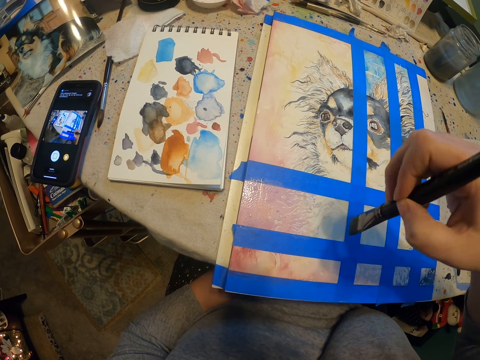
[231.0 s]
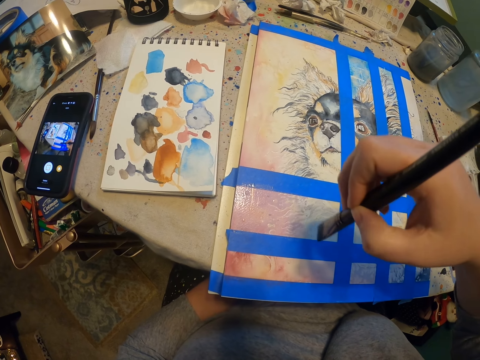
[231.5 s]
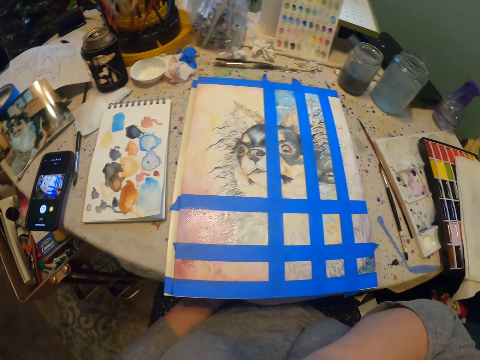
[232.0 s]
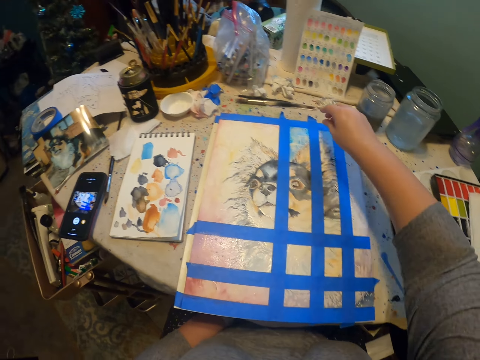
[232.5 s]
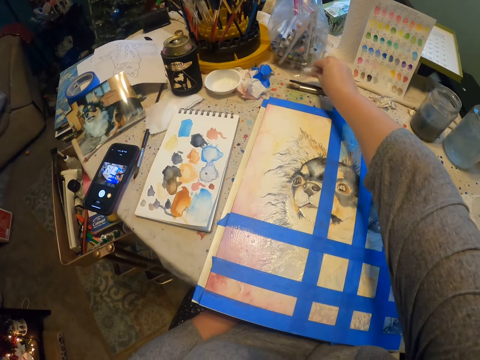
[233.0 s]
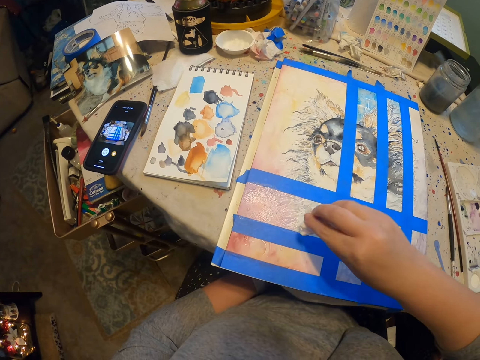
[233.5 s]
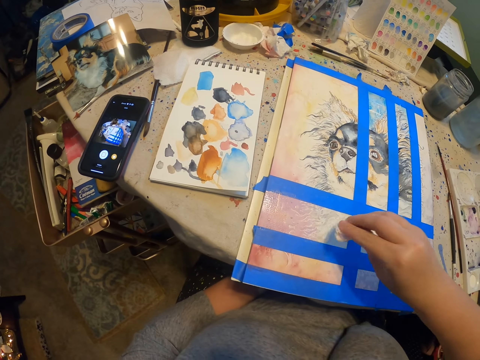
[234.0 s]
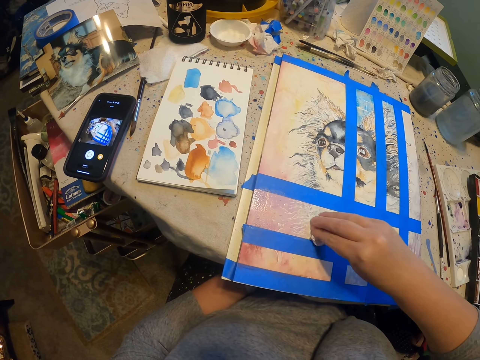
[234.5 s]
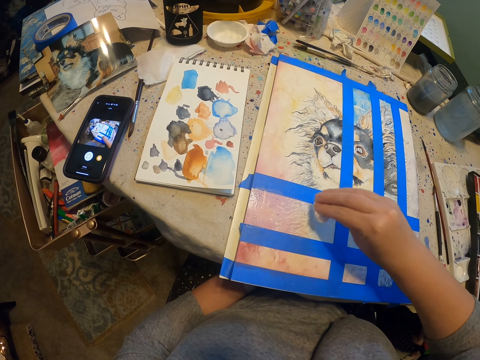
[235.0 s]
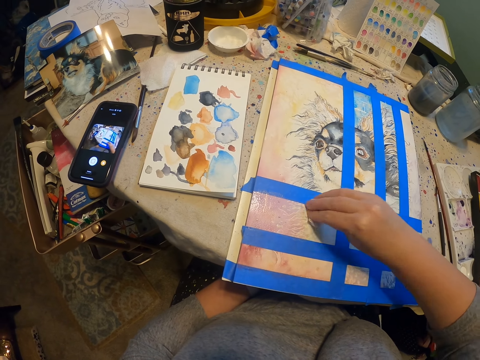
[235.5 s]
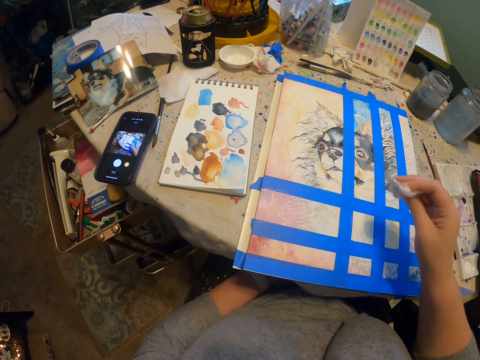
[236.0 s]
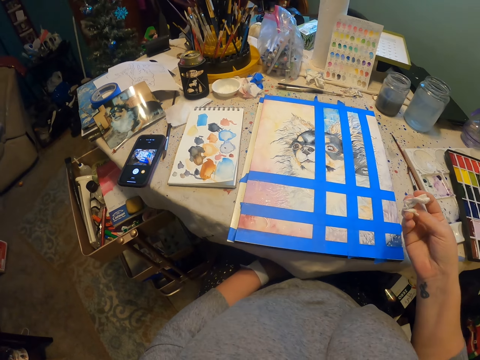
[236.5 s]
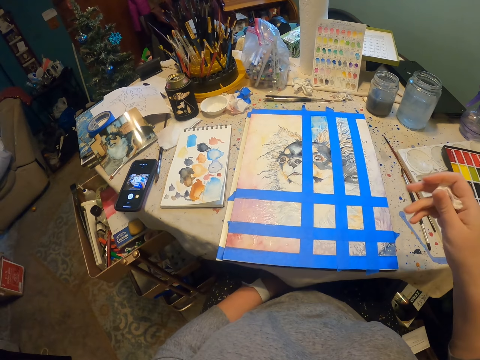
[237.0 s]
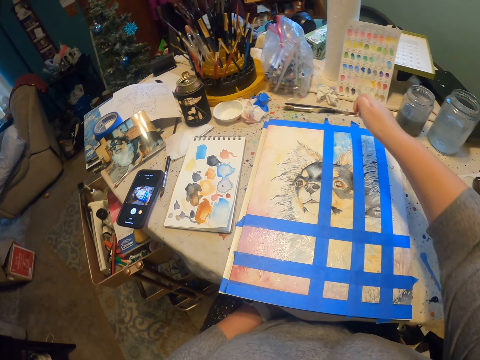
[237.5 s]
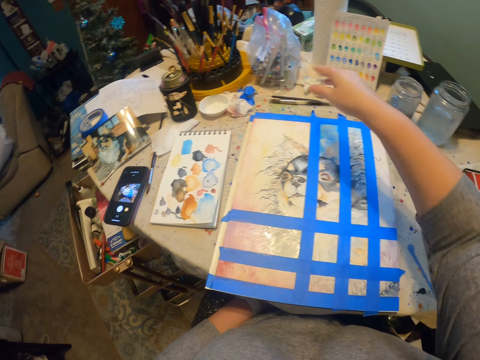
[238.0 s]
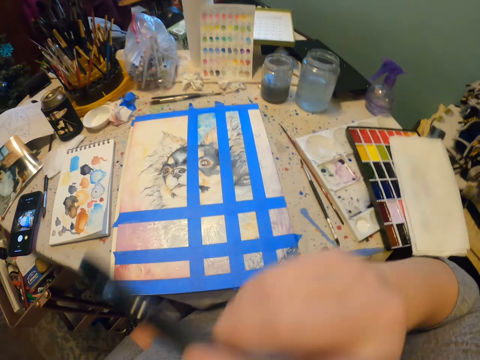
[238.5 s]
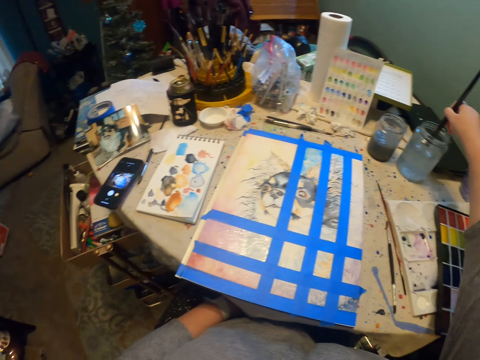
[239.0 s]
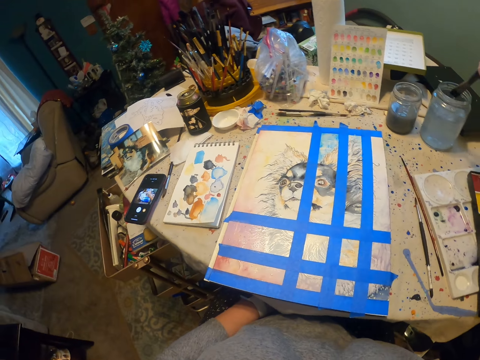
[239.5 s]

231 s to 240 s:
The camera wearer holds the brush with the mouth. They pick up a piece of tissue paper or cotton. They wipe the drawing board. They press the tissue paper on the painting. They put the tissue paper on the table. They pick up the painting brush. They rinse the painting brush.

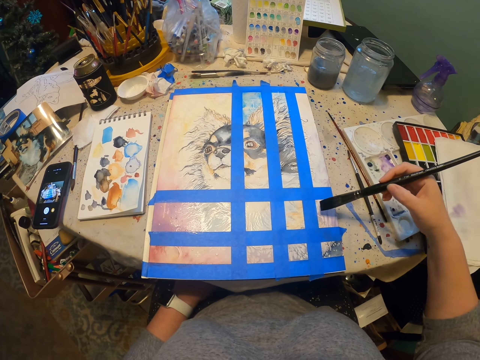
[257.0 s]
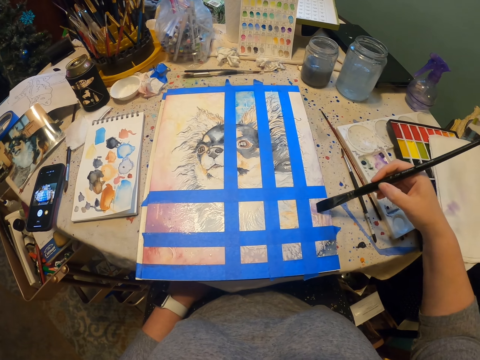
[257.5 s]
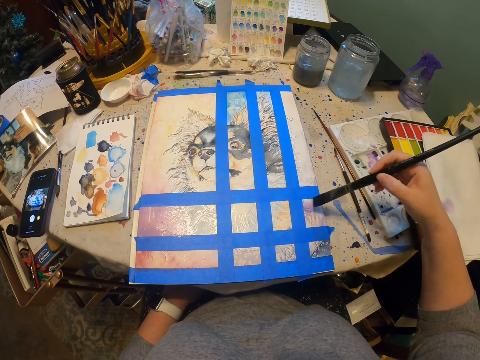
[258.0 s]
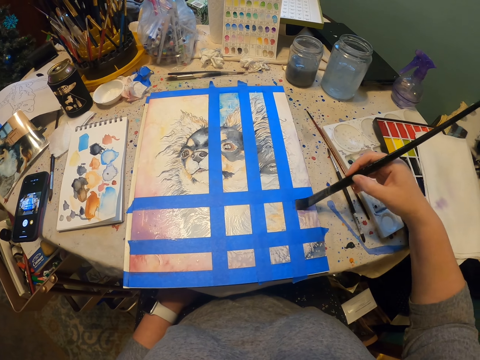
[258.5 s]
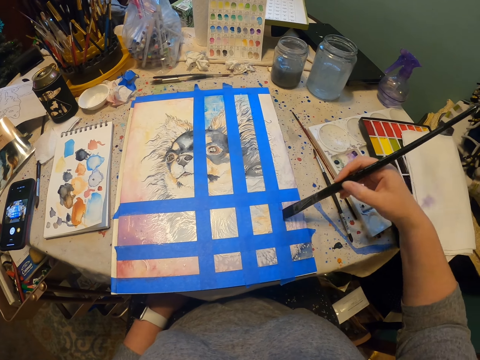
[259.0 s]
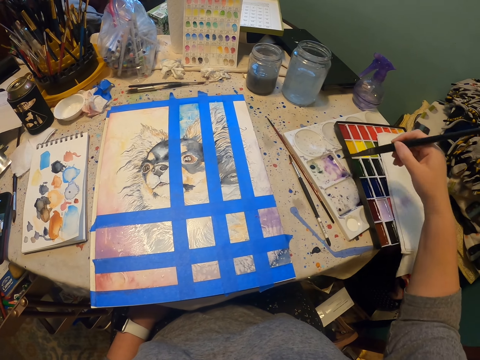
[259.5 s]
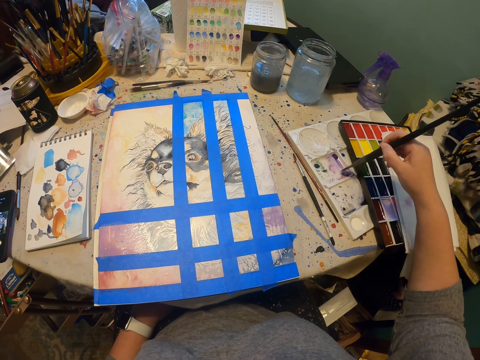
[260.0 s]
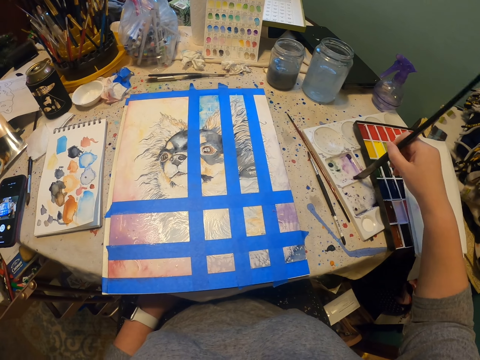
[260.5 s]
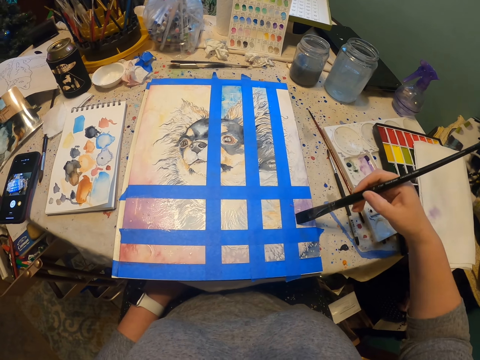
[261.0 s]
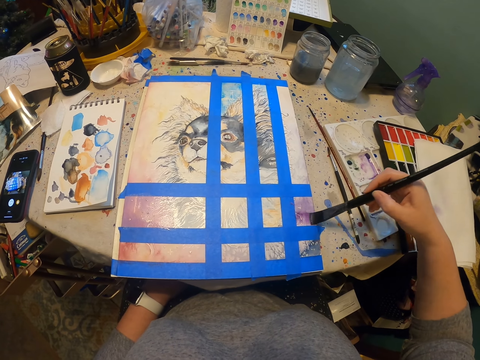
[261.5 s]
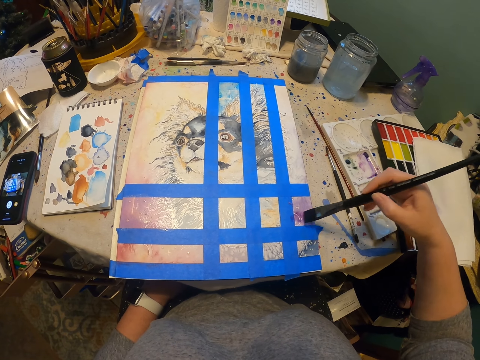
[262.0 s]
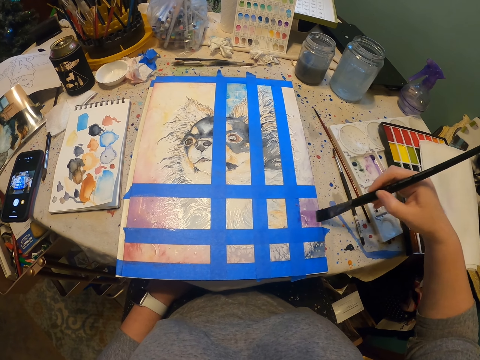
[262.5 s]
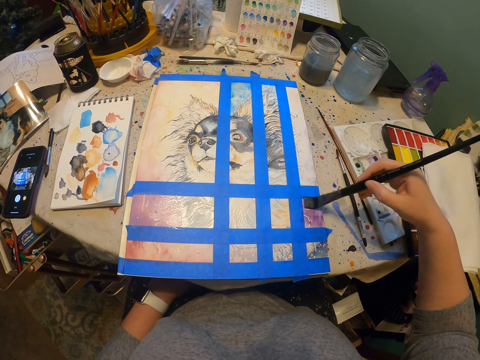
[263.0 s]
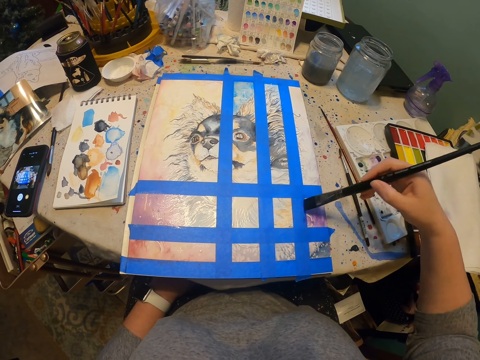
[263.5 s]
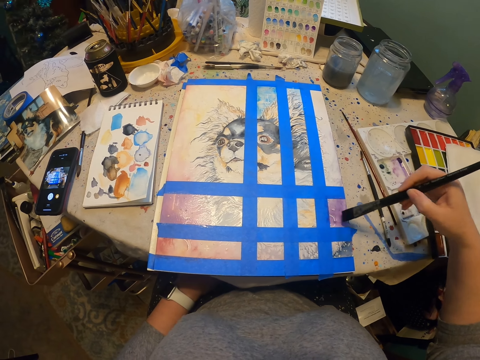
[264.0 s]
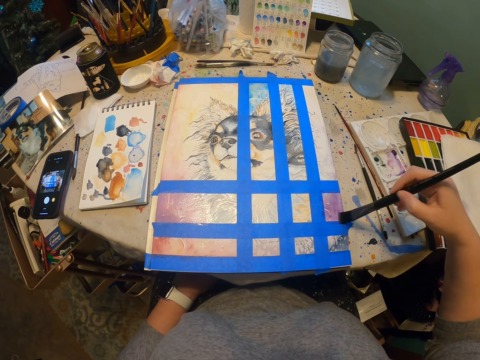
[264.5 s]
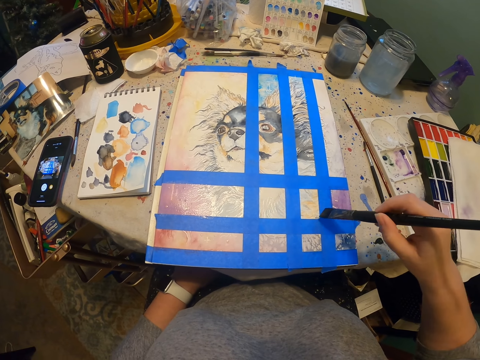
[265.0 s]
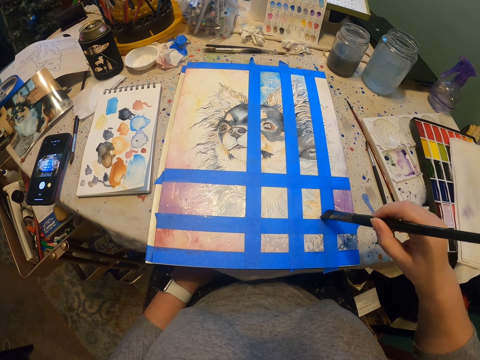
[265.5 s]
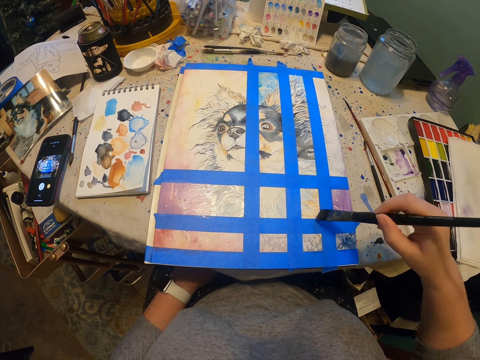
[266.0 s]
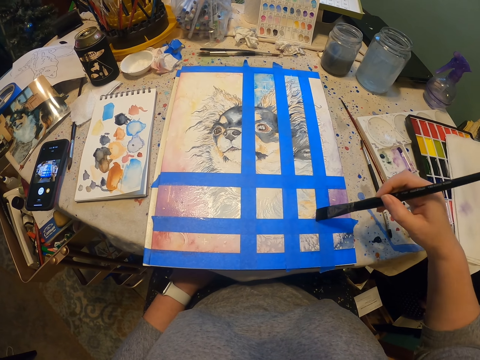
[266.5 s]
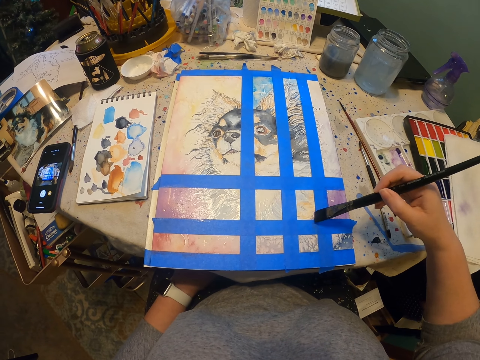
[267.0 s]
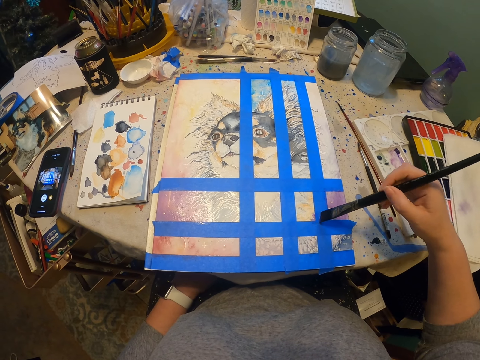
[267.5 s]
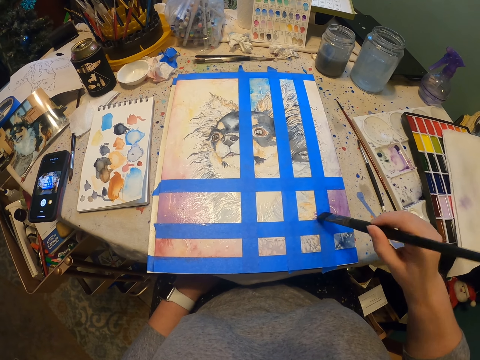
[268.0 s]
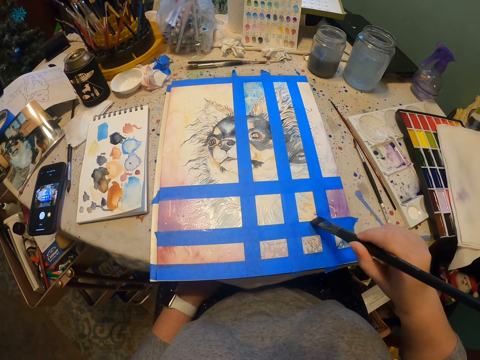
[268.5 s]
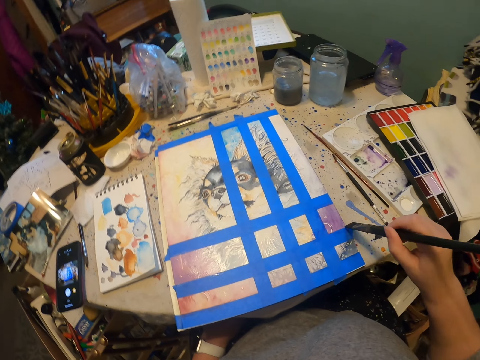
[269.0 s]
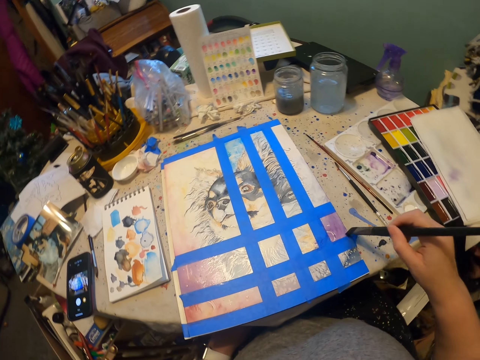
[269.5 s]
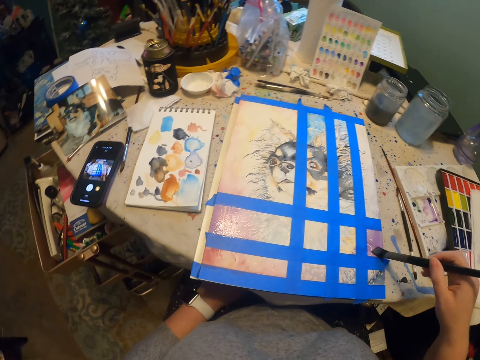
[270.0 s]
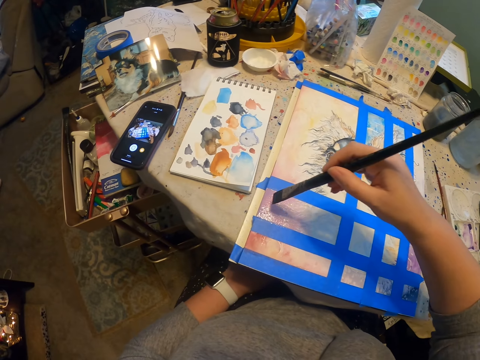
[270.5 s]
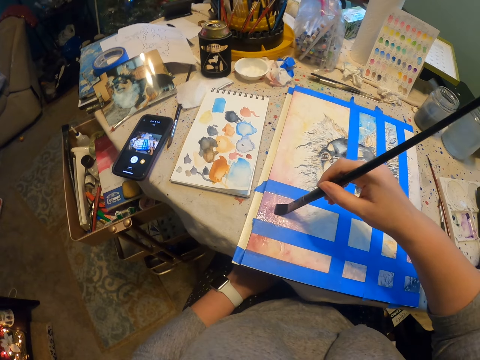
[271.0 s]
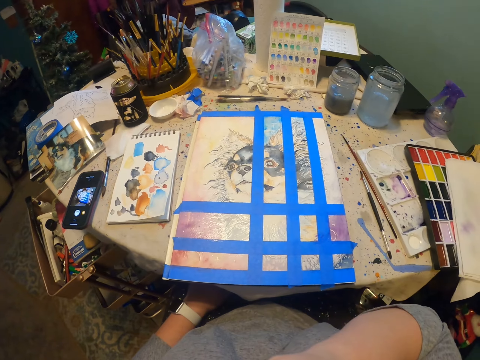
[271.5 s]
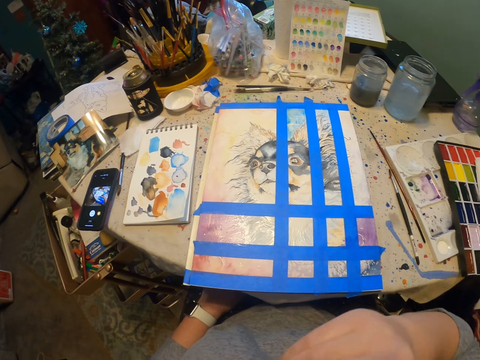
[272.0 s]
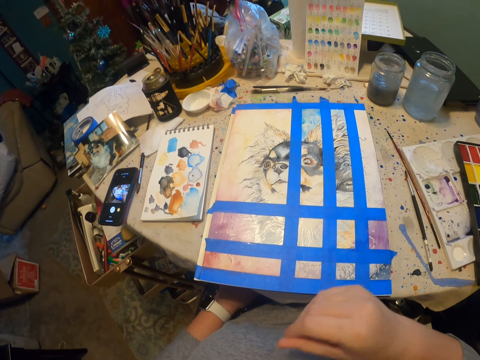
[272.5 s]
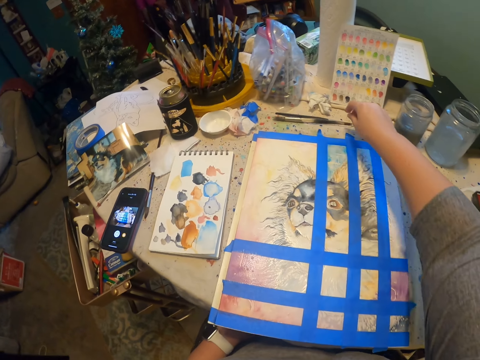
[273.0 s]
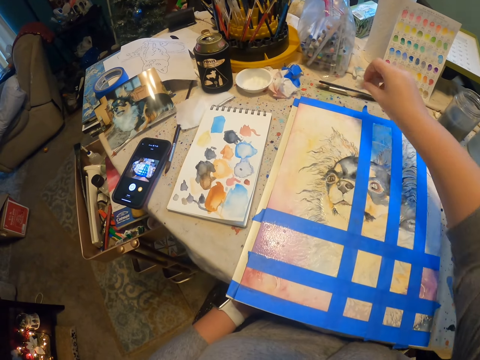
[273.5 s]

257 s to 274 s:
The camera wearer paints the painting. They pick paint with the paint brush. They paint the painting. They hold the paint brush with the mouth. They pick up a piece of tissue paper or cotton.
